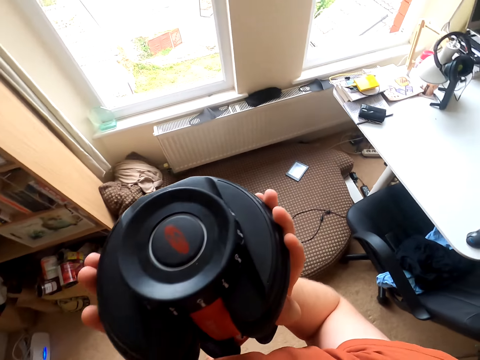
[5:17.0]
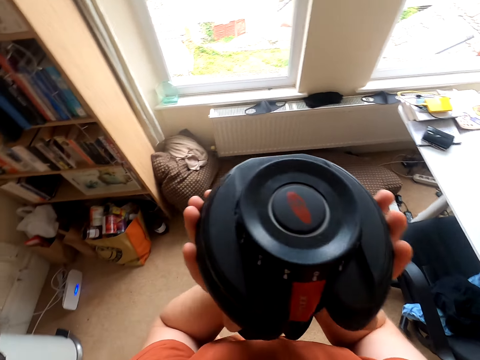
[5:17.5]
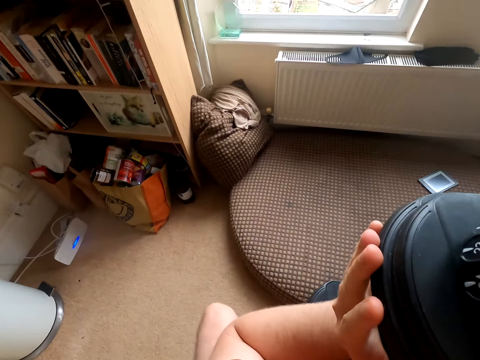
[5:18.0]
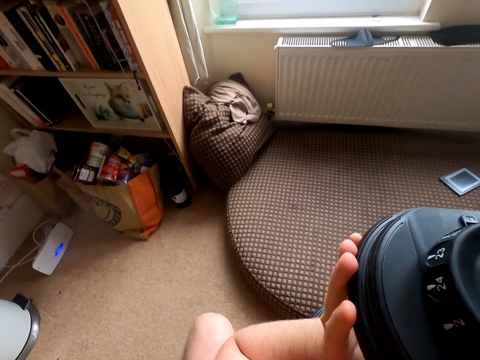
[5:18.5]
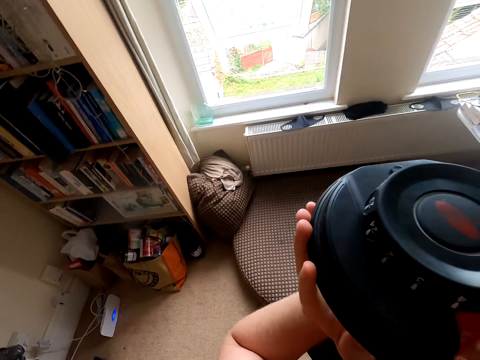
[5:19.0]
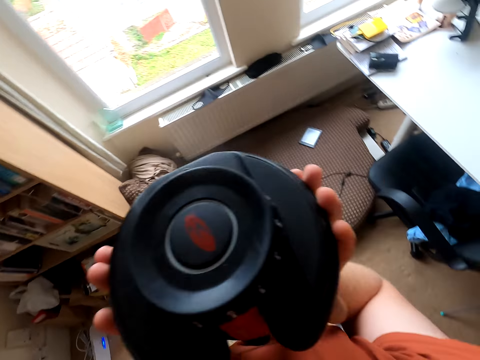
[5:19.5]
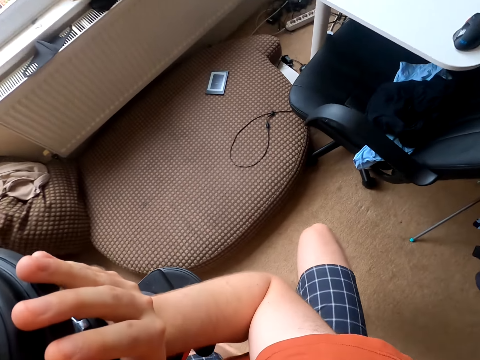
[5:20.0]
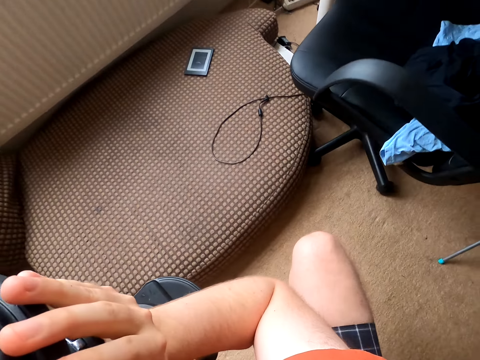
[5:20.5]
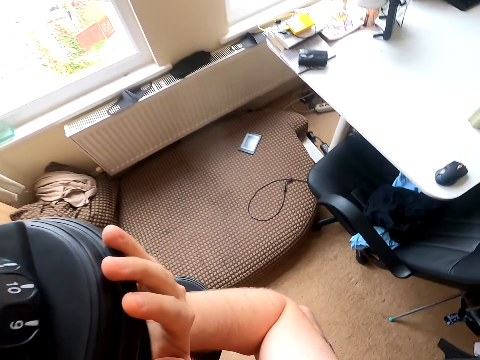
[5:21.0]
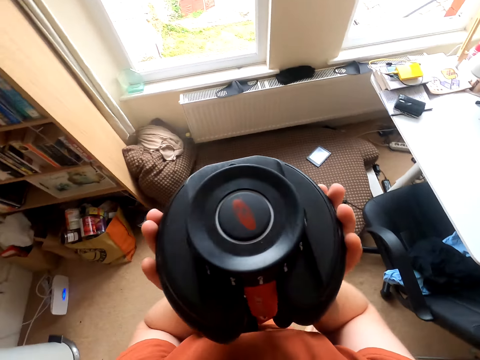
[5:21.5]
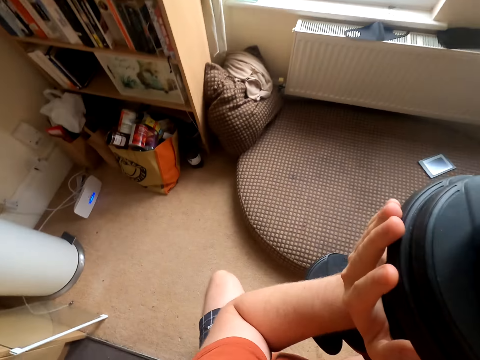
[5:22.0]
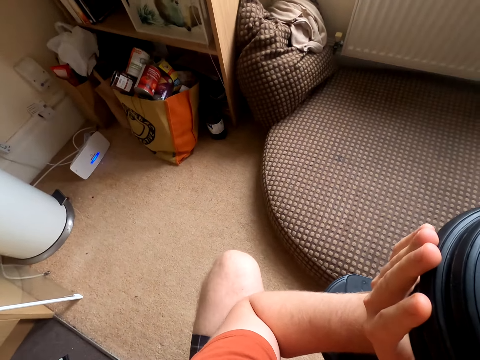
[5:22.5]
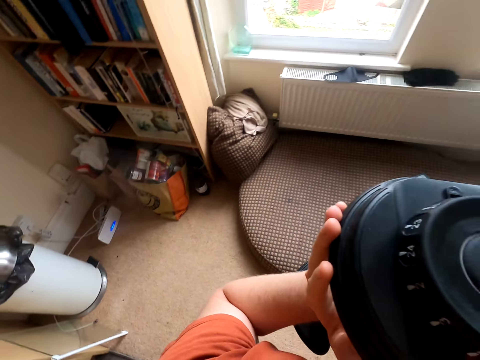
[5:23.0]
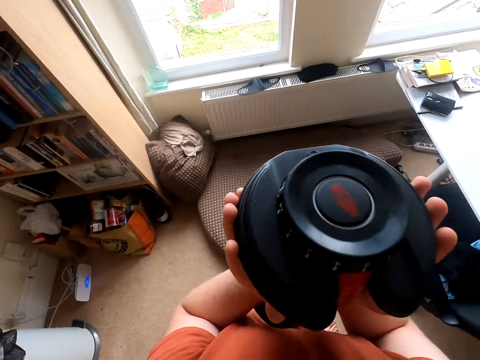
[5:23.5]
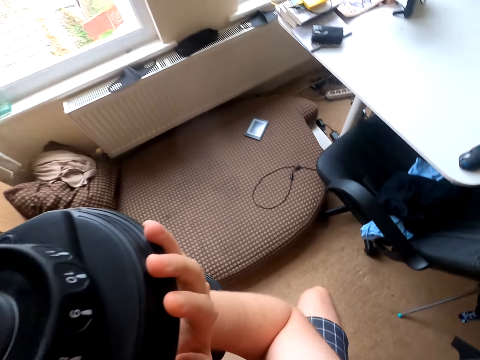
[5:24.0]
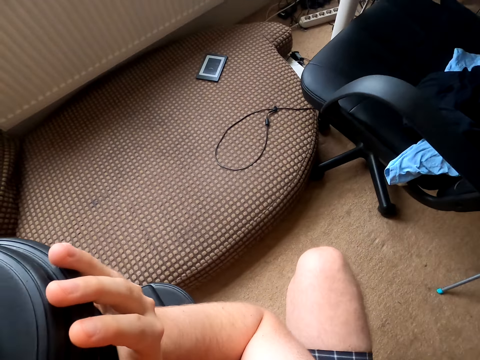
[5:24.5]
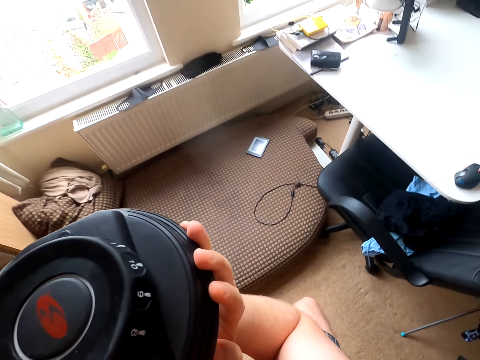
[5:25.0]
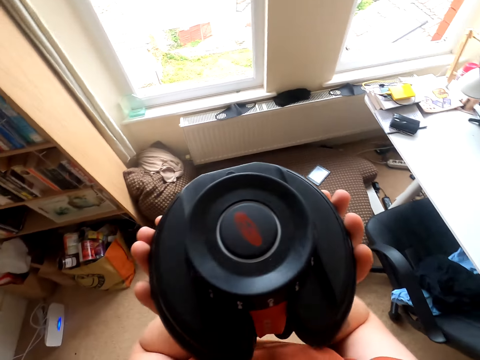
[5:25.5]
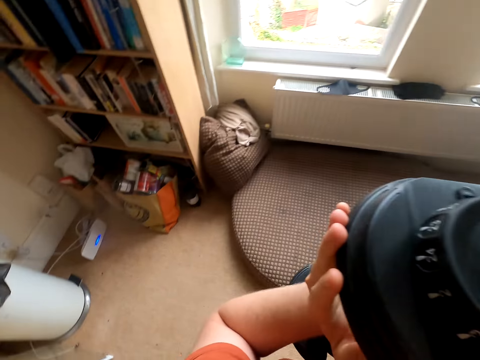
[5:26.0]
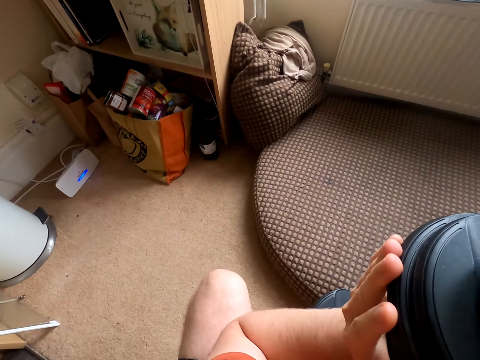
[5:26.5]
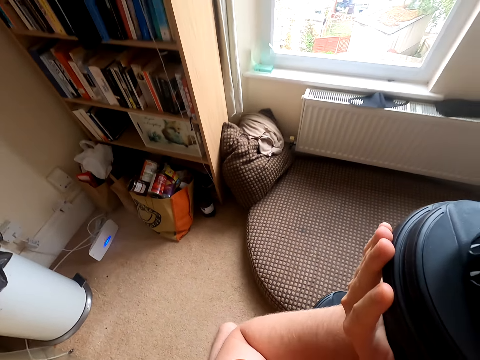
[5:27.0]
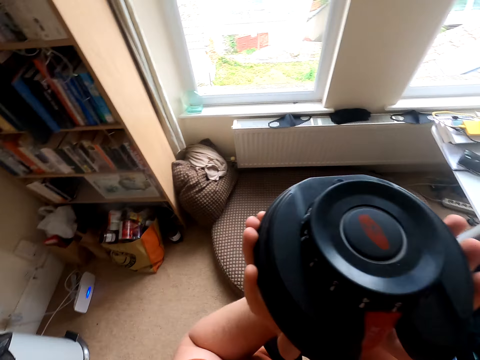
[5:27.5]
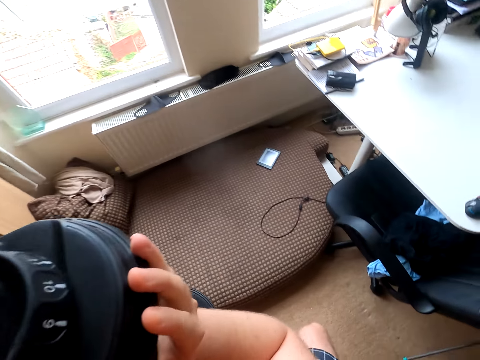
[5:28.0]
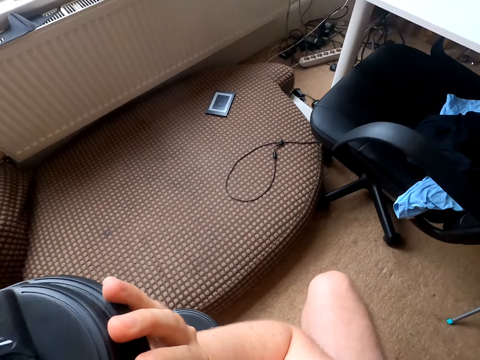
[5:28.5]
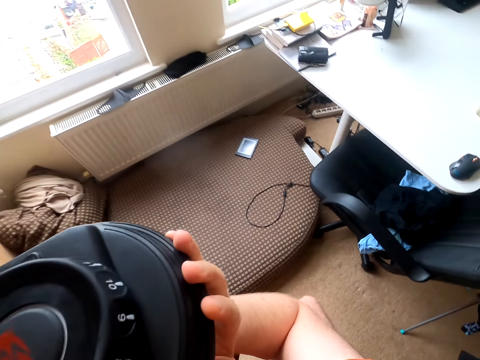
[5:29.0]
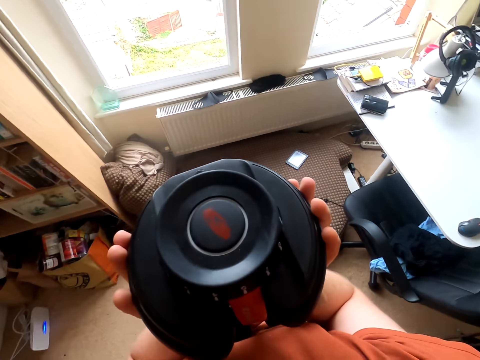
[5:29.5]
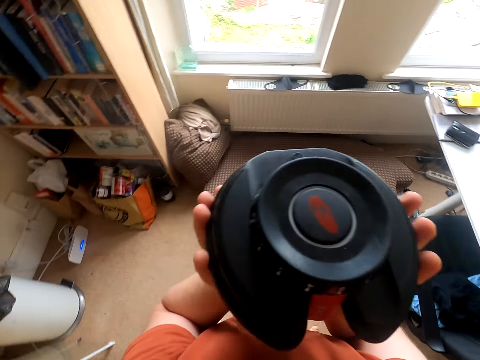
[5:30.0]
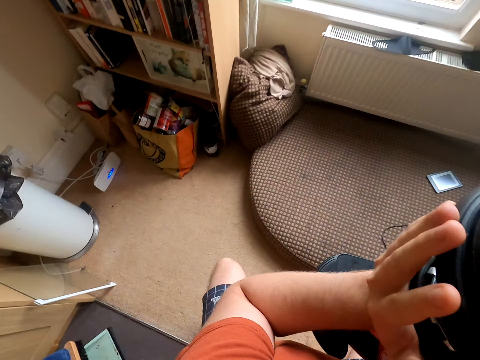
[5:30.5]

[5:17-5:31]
The camera wearer puts the dumbbell down. They do some squatting with the dumbbell. They lift up the dumbbell and put the dumbbell down. They lift up the dumbbell and put the dumbbell down. They lift up the dumbbell and put the dumbbell down. They lift up the dumbbell. They squat and stand up. They squat and stand up. They squat and stand up.

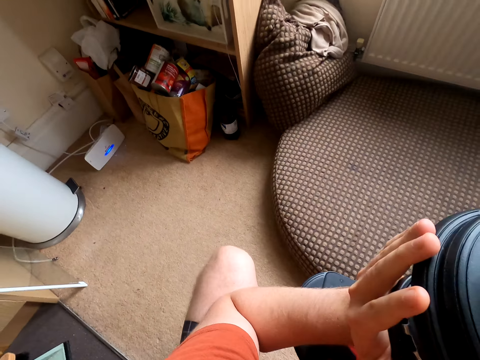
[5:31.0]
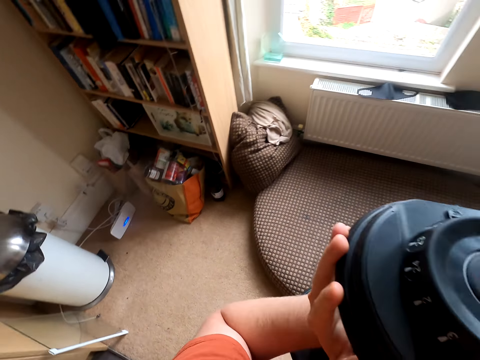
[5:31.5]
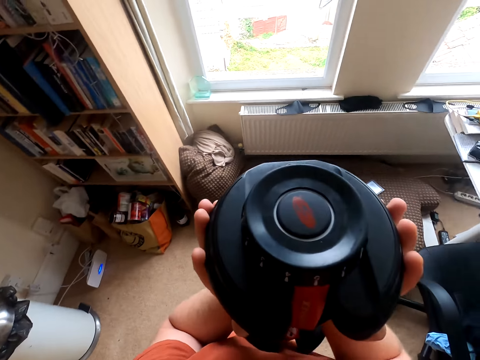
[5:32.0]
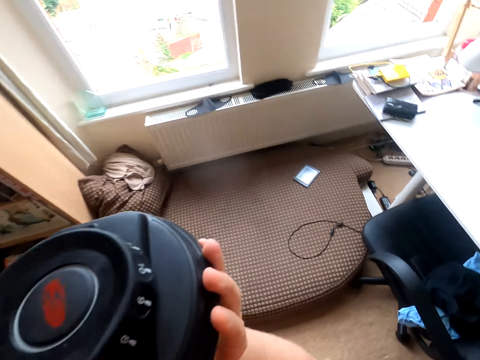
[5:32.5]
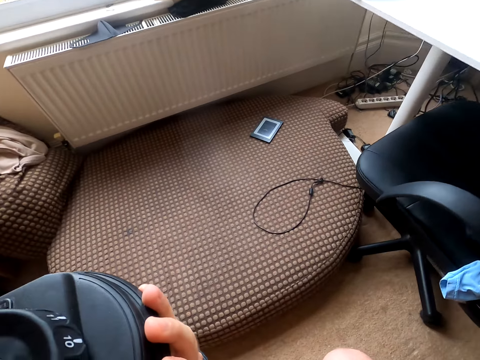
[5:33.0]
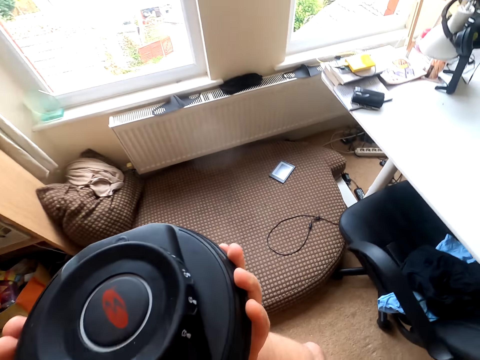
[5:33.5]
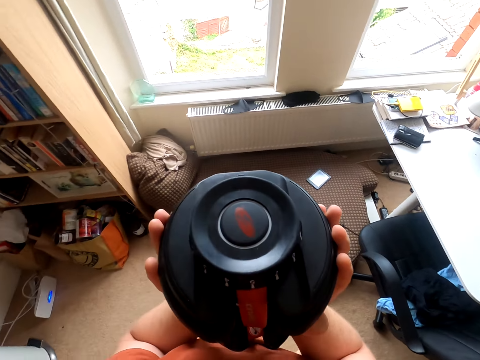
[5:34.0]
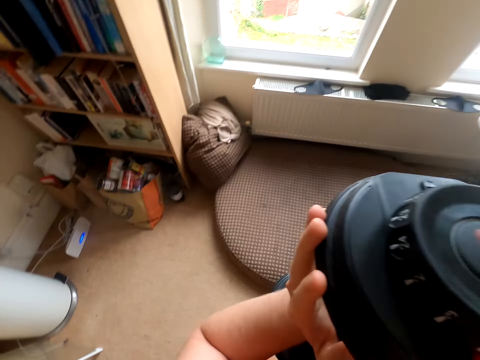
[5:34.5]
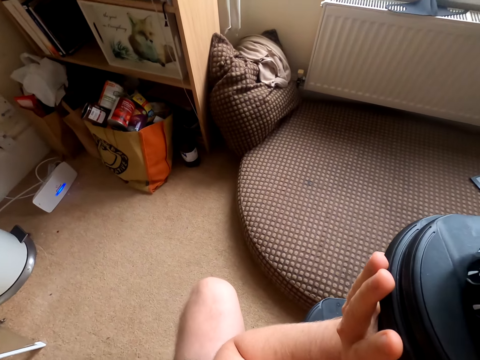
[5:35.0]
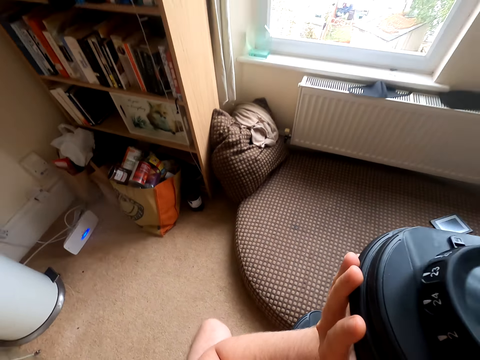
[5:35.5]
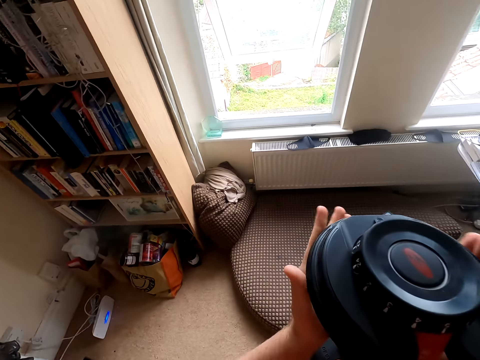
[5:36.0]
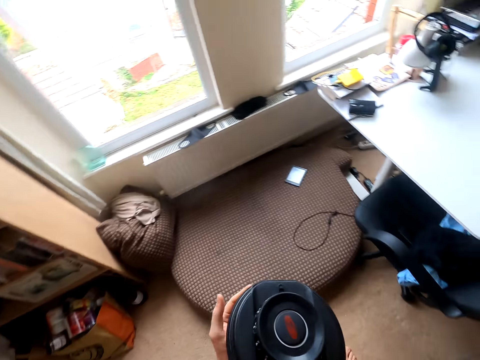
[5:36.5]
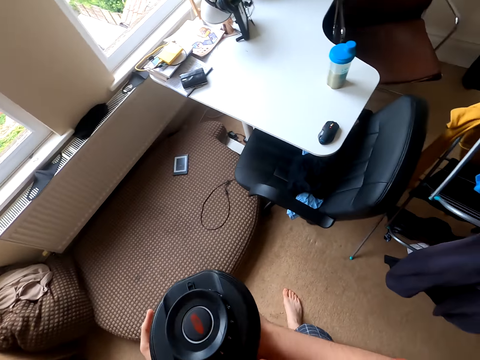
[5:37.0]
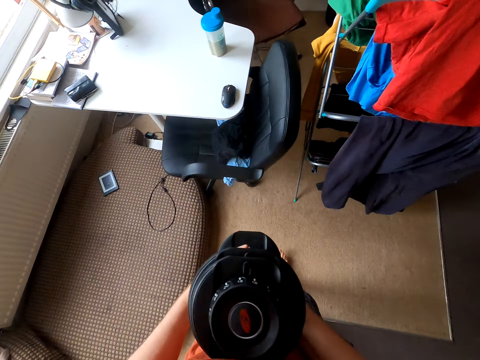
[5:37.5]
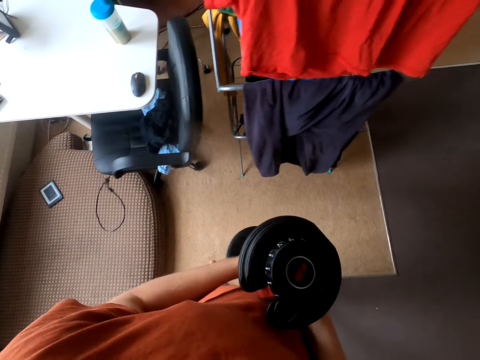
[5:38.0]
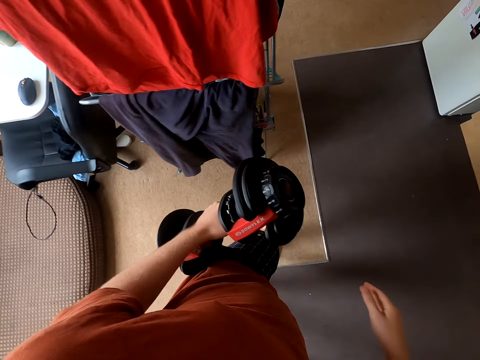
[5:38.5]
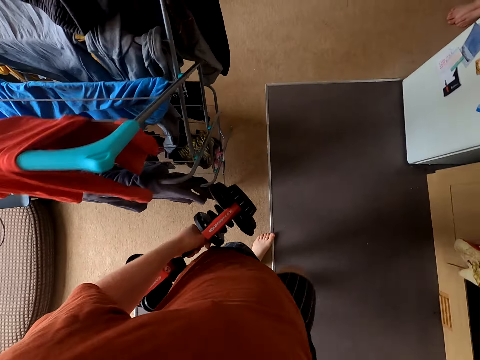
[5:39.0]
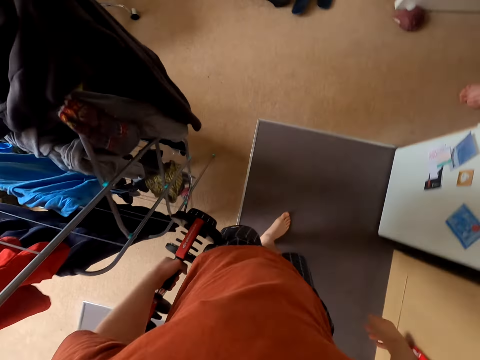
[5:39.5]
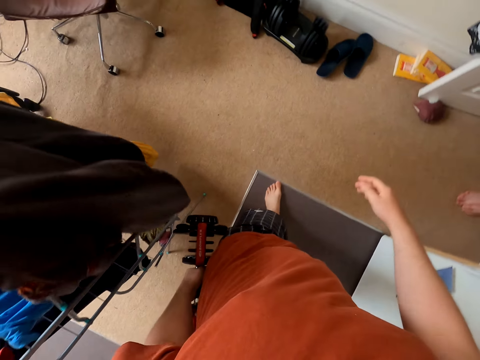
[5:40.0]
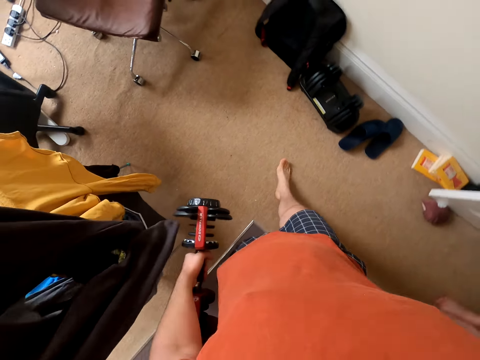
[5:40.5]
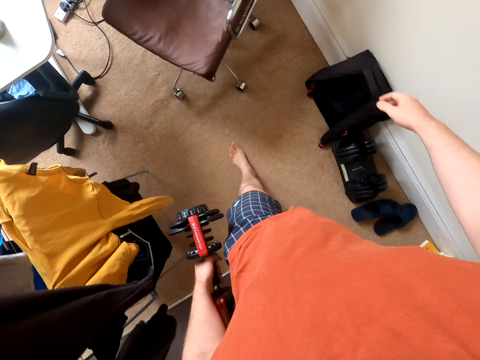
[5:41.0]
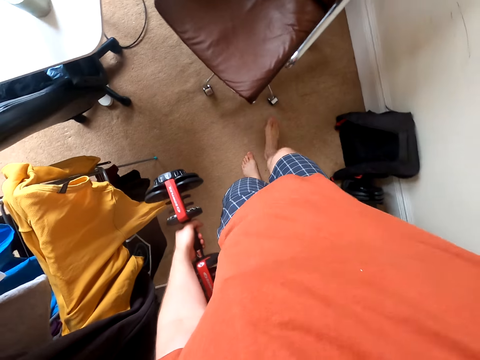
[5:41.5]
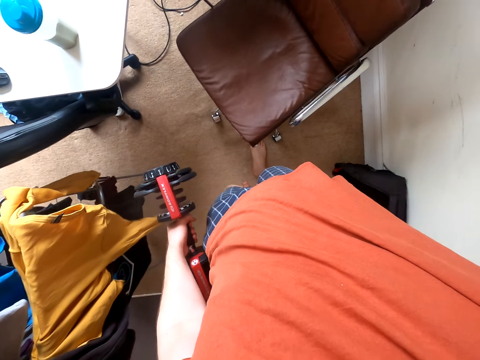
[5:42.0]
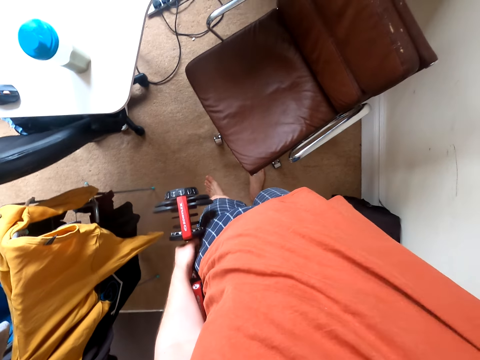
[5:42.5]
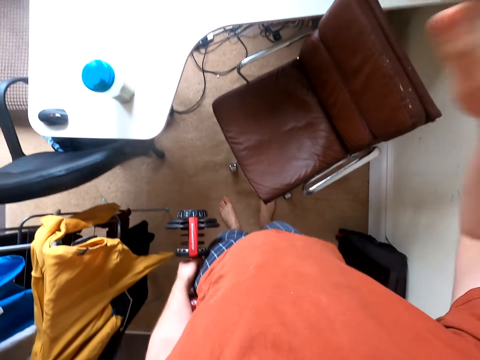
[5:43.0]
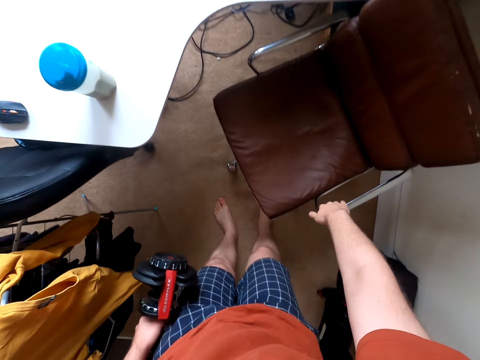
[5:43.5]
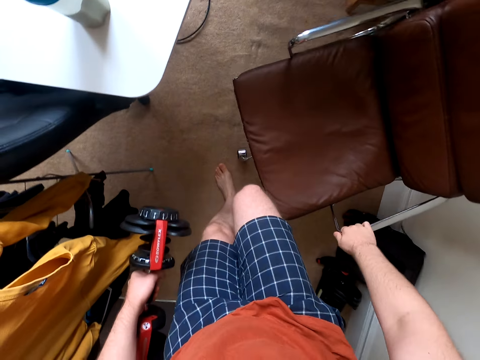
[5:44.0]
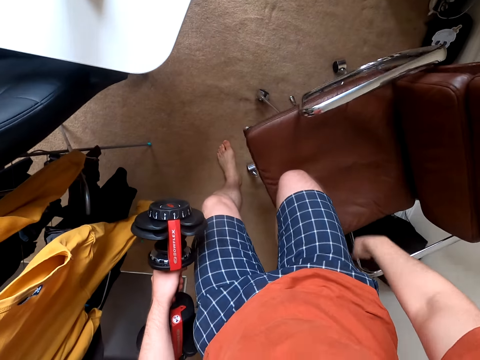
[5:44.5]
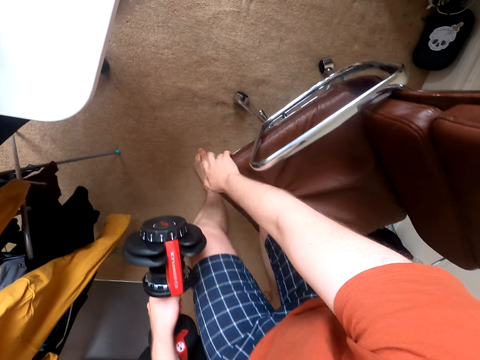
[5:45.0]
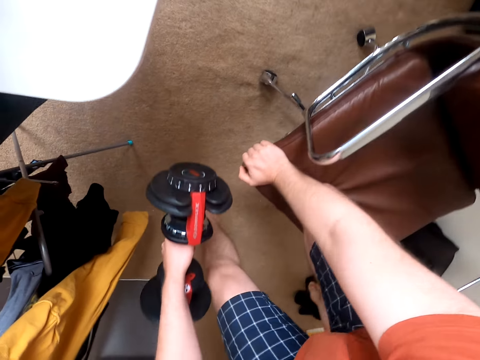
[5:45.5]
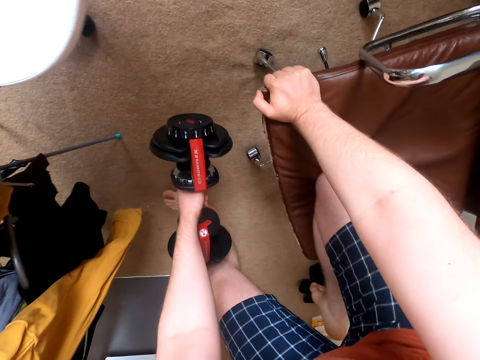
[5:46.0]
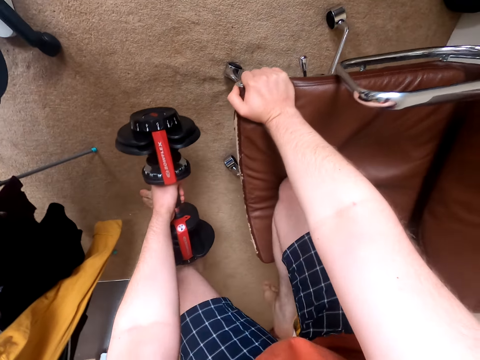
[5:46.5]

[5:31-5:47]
The camera wearer squats and stands up. They squat and stand up. They squat and stand up. They squat. They walk around the room with the dumbbell. They push the chair. They kneel on the chair.
